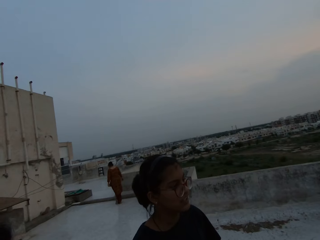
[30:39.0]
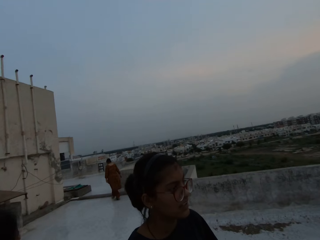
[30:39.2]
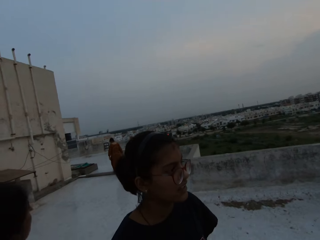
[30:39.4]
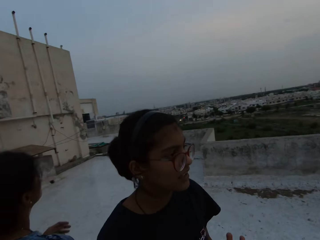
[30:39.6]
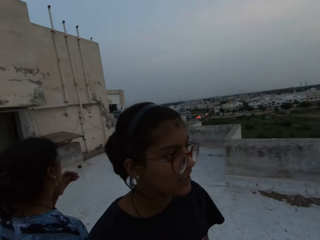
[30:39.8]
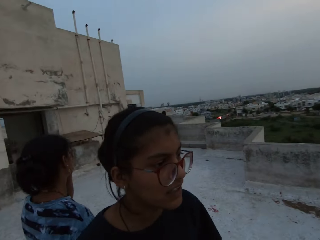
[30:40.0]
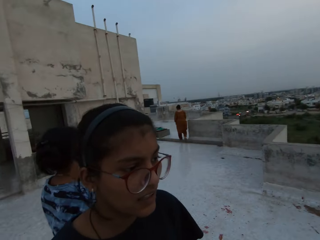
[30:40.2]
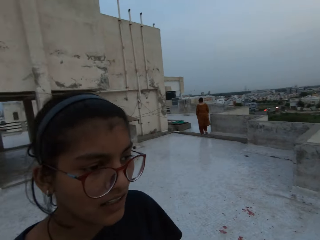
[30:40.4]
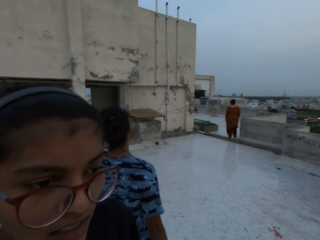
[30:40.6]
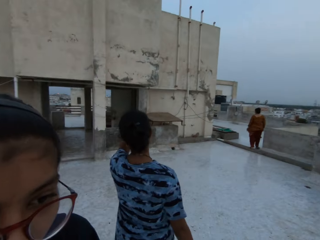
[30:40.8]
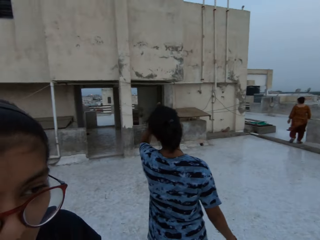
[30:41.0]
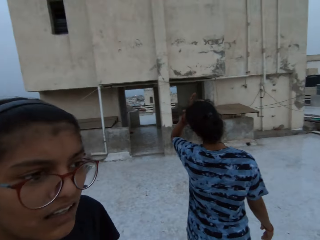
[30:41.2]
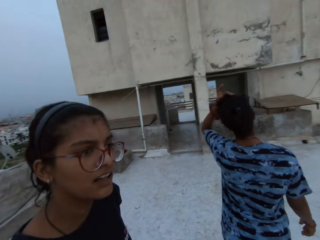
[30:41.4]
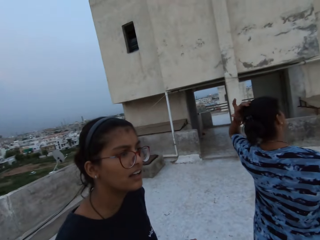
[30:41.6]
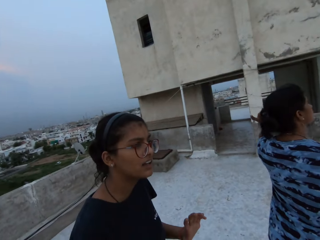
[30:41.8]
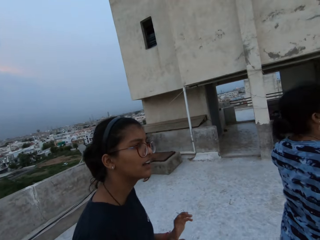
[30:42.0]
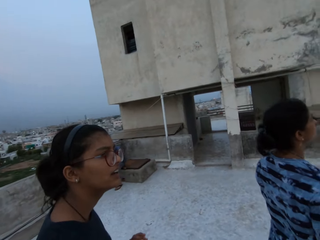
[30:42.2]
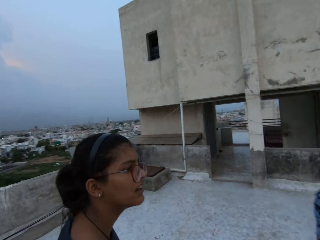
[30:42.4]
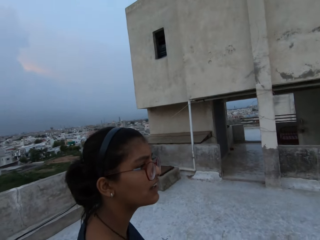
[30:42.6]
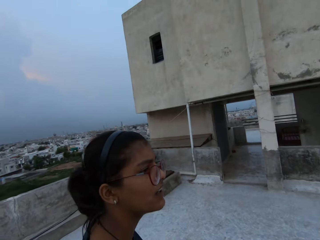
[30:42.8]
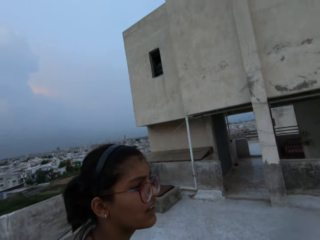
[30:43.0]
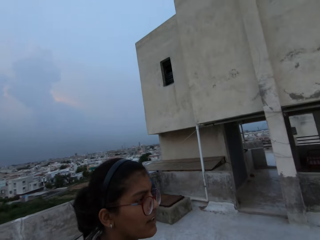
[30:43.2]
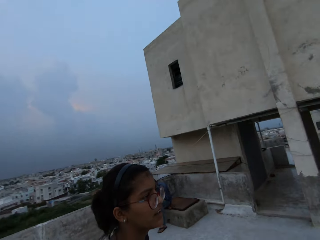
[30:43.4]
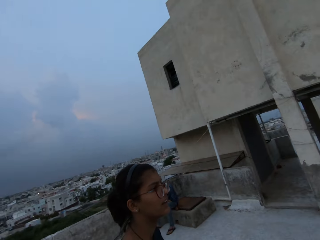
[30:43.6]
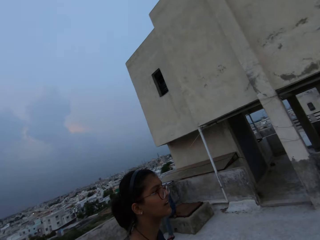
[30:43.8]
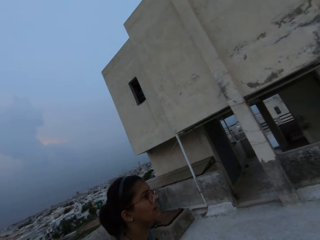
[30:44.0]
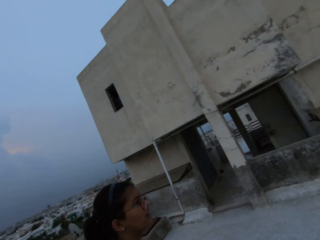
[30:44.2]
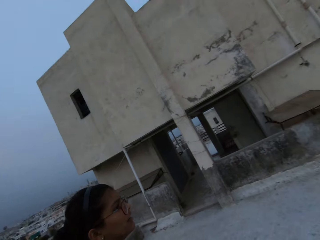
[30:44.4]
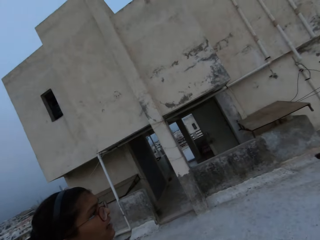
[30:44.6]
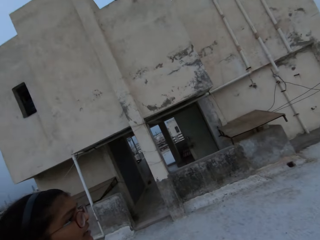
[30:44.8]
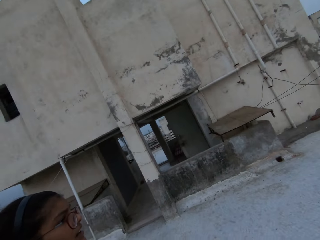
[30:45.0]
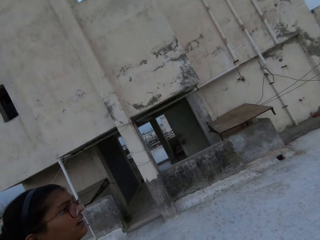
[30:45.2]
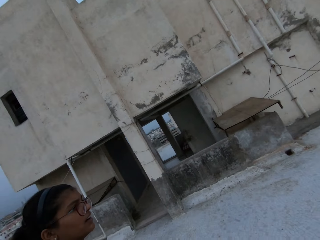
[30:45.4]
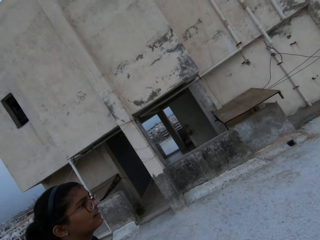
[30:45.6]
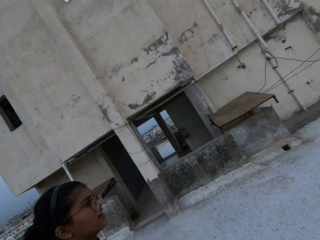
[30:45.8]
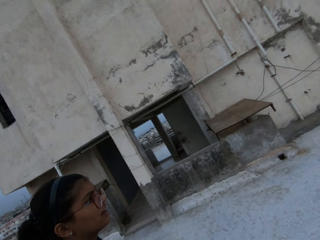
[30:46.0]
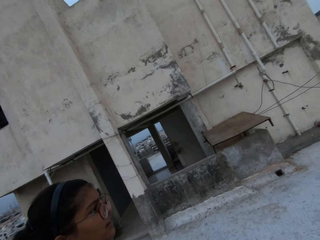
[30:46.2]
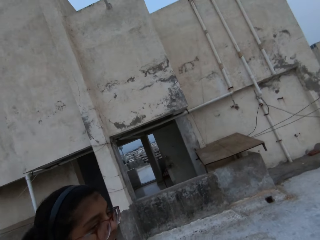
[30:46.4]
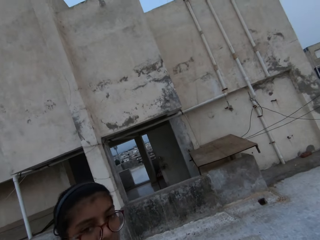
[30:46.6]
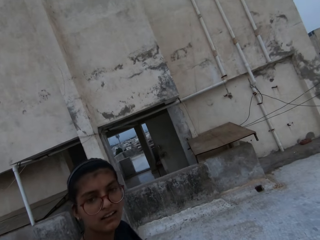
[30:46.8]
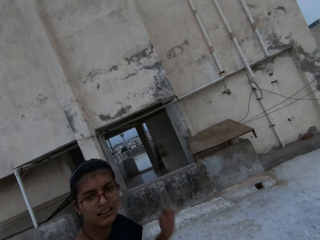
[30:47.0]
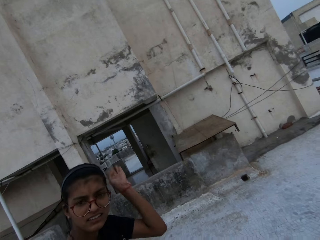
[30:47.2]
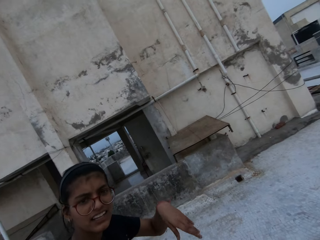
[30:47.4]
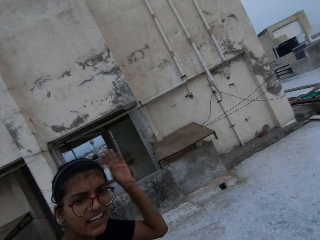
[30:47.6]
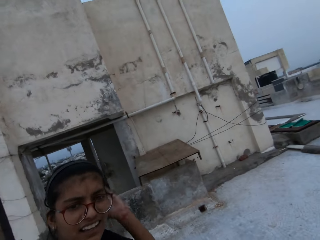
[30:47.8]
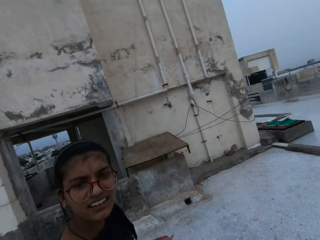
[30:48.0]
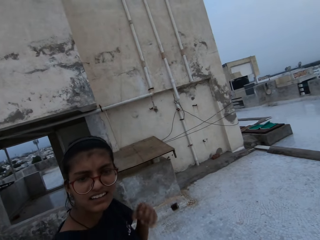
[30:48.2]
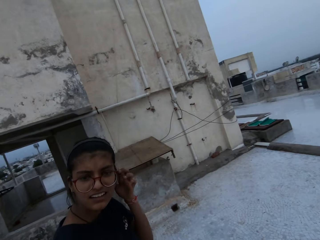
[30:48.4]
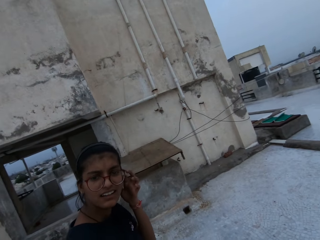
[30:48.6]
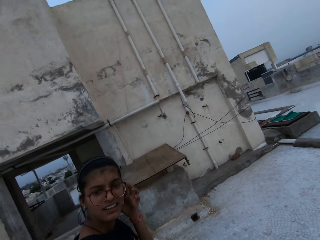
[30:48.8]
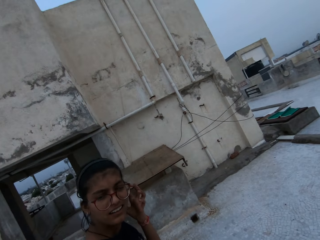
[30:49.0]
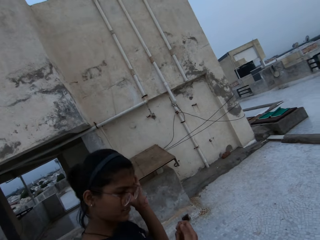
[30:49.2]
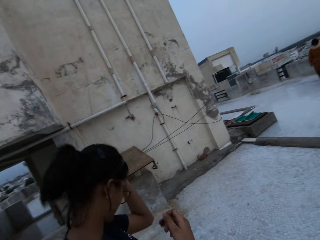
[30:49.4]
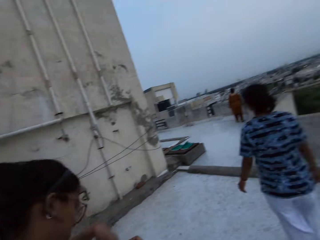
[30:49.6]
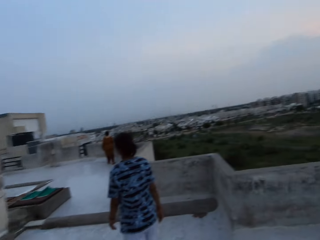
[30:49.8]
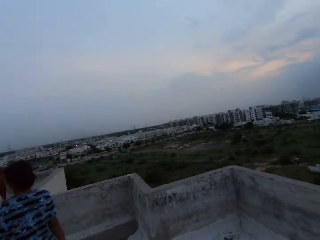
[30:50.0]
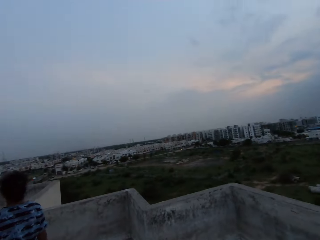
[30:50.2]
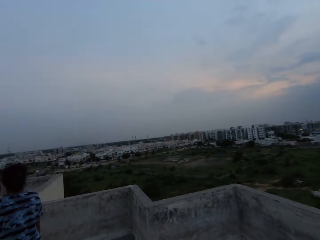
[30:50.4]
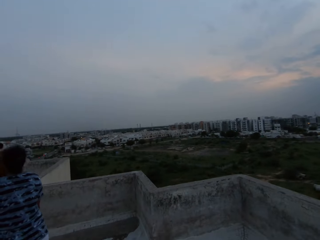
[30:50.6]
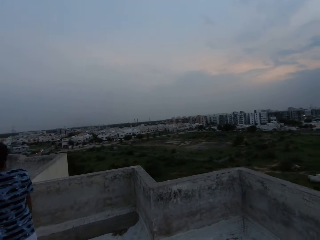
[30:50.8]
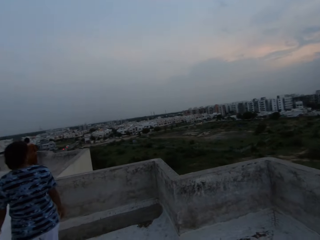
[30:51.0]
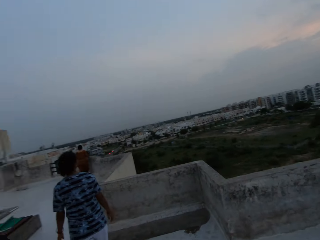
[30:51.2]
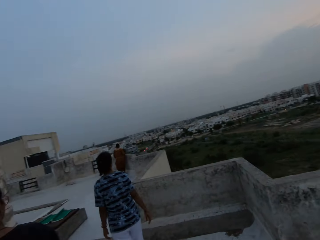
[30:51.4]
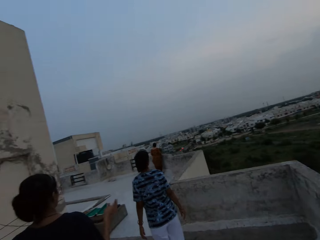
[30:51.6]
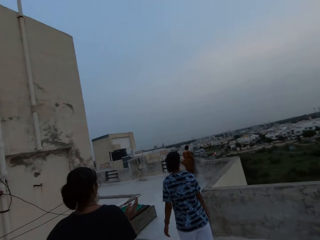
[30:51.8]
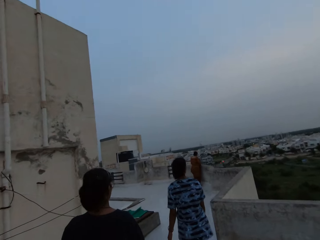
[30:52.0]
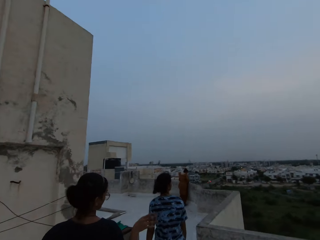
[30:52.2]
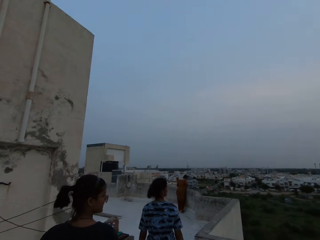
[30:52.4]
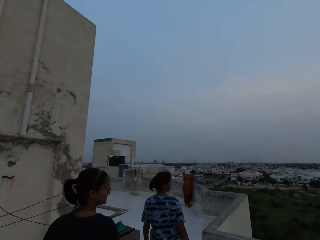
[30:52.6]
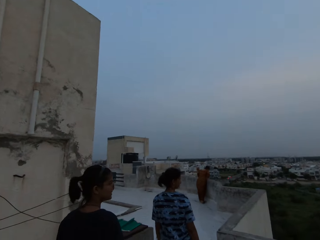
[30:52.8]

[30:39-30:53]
A woman scratches her hair with her left hand. The camera wearer walks in the area. The other woman touches her left ear with her left hand.

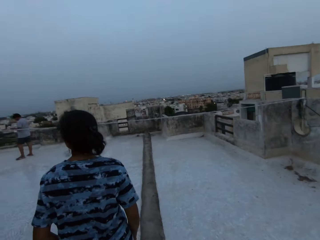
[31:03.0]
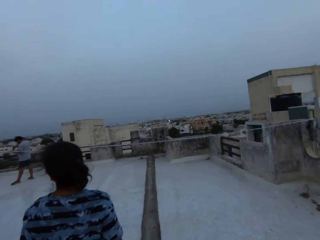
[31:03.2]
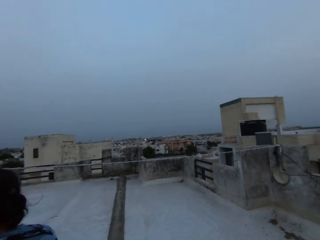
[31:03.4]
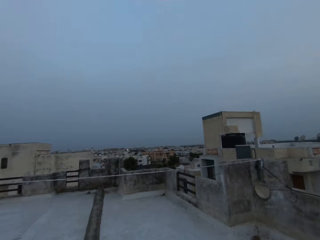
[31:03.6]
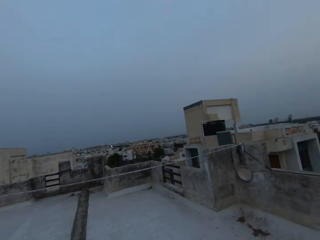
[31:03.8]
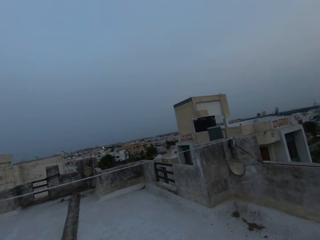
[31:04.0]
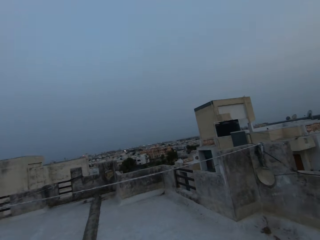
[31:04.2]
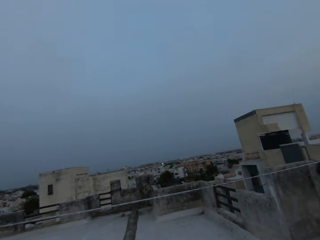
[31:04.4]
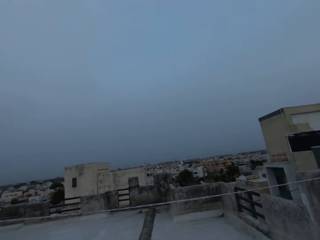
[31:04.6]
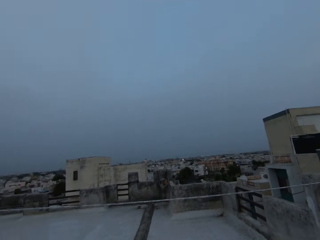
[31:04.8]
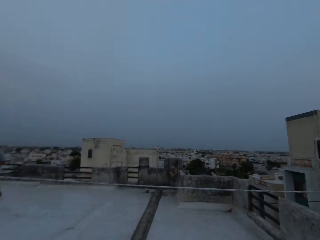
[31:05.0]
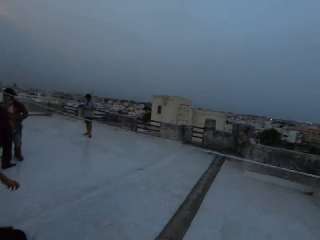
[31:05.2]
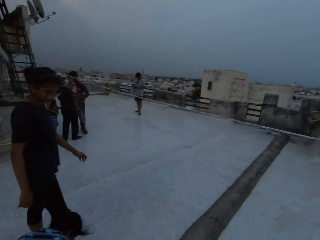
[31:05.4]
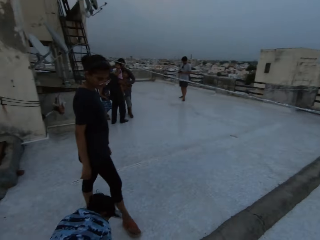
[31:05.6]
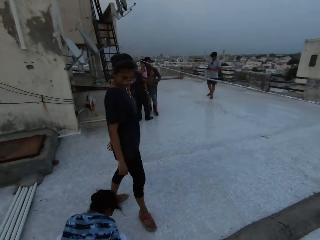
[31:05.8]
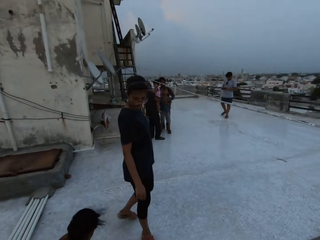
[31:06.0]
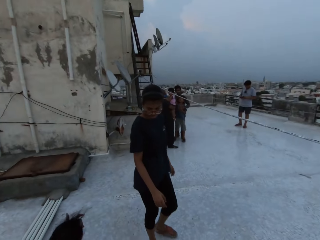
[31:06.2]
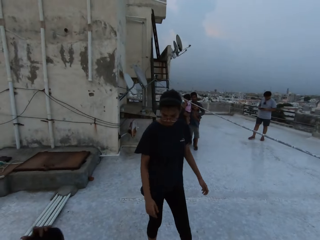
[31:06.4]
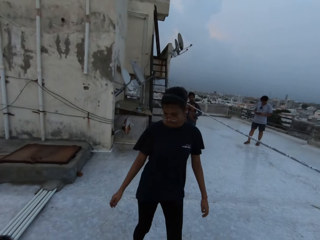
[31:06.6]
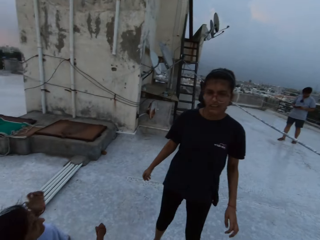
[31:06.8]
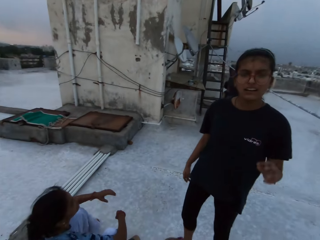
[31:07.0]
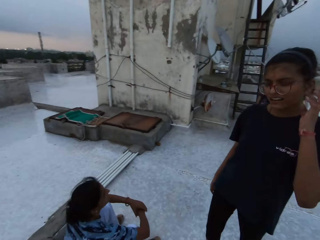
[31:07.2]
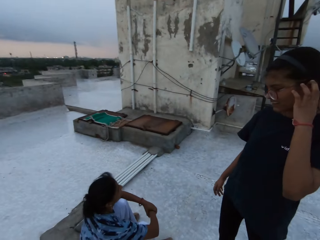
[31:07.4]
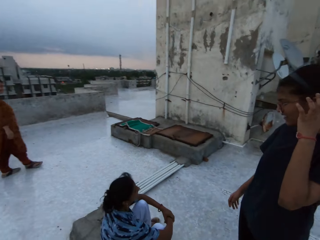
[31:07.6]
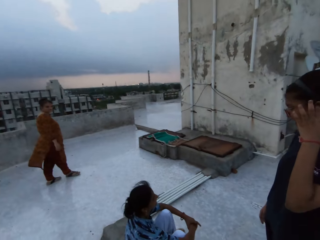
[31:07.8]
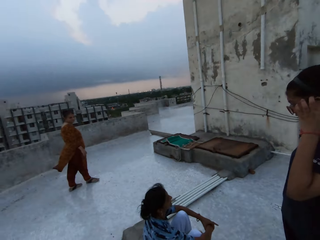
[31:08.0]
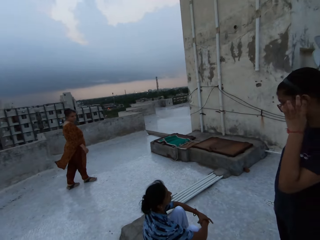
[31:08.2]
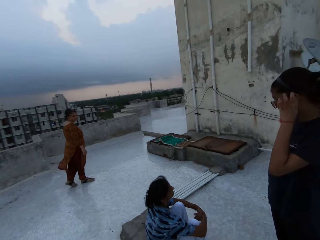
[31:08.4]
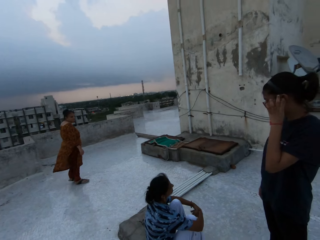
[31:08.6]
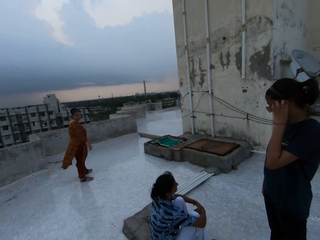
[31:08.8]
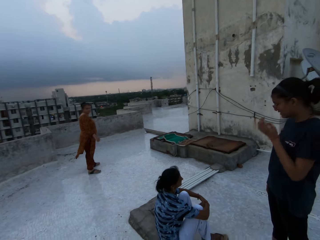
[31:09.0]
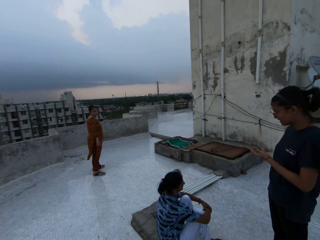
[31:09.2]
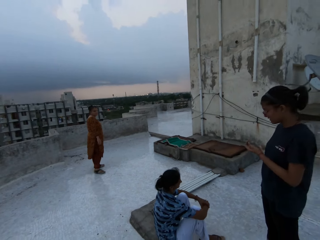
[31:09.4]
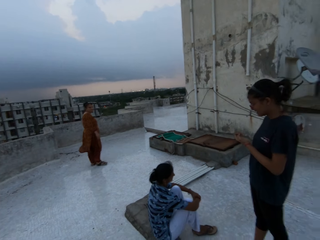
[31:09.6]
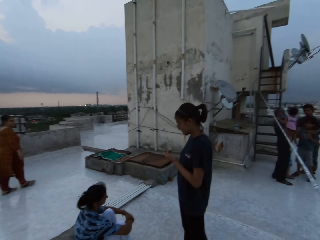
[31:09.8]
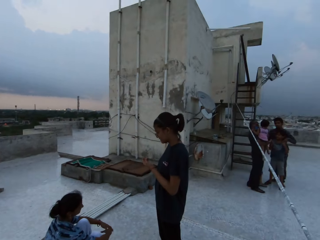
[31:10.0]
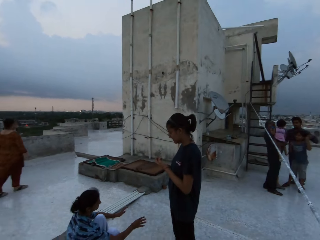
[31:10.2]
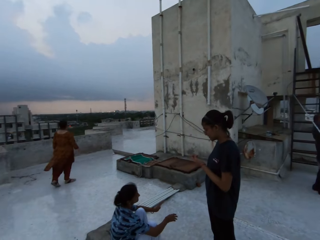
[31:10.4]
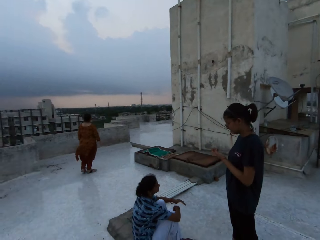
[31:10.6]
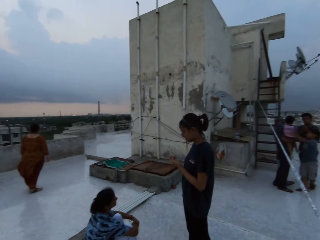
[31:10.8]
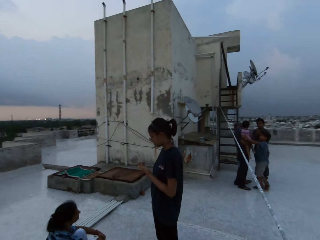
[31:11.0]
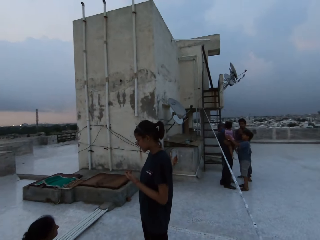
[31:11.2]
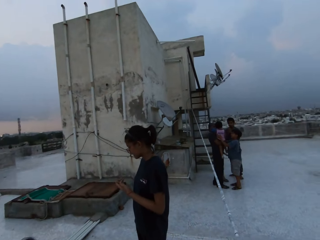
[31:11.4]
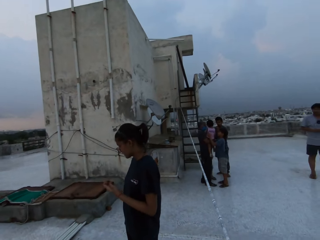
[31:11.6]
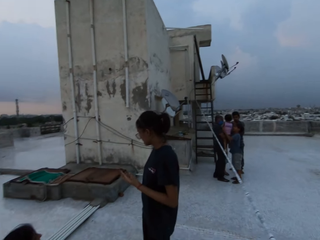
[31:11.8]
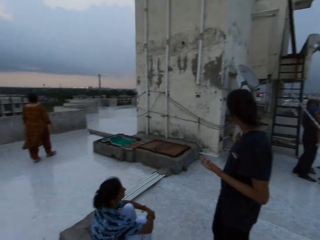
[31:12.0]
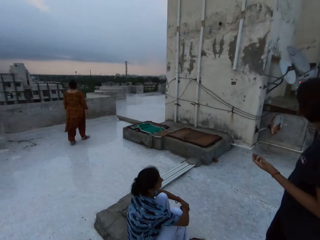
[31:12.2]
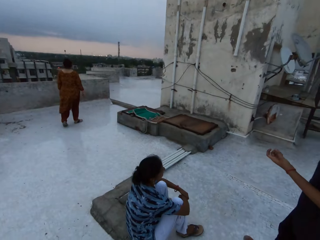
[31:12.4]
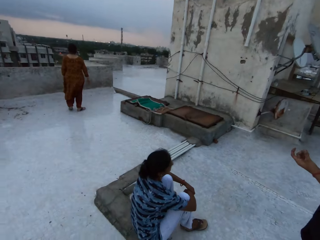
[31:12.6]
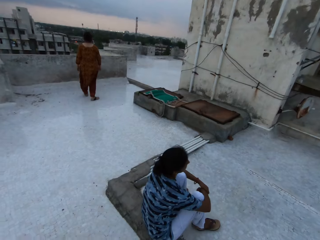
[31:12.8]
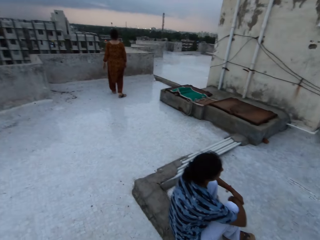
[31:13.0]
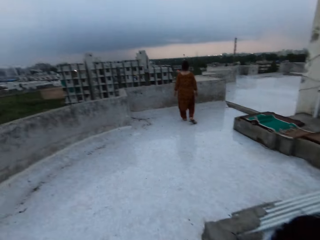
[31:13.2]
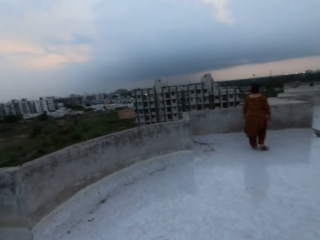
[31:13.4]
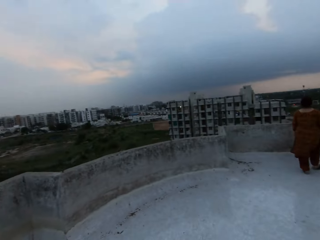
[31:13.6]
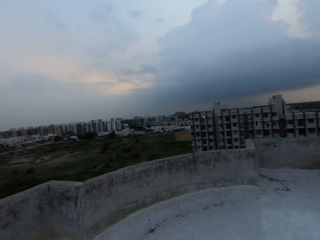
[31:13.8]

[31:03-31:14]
The woman sits on the floor of the terrace. The other woman touches her left ear with her left hand. The camera wearer walks around the terrace.
